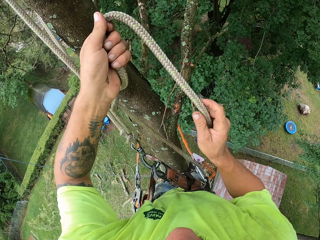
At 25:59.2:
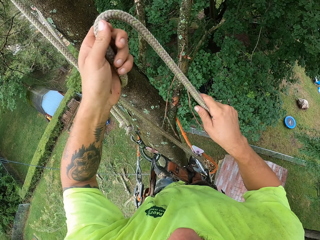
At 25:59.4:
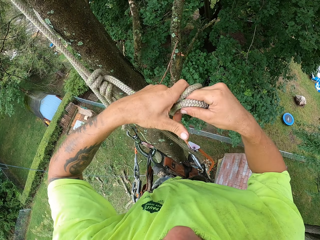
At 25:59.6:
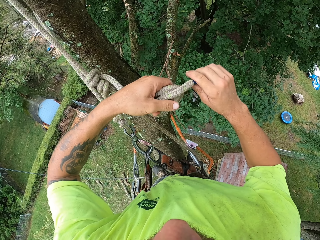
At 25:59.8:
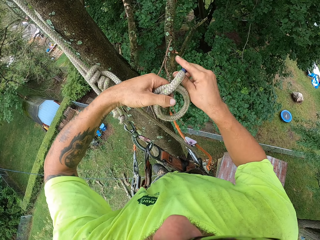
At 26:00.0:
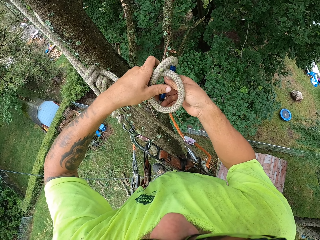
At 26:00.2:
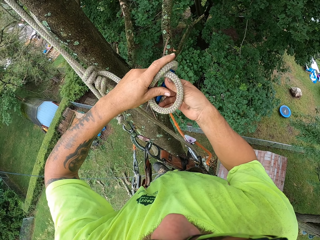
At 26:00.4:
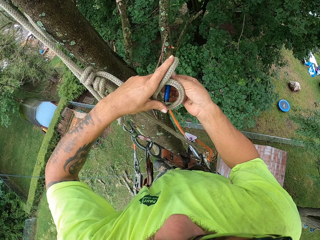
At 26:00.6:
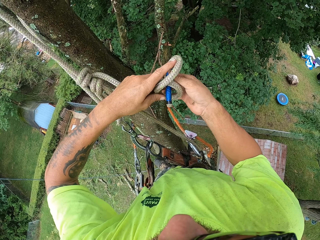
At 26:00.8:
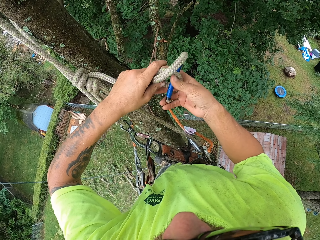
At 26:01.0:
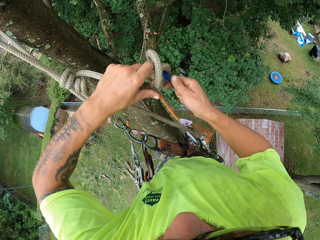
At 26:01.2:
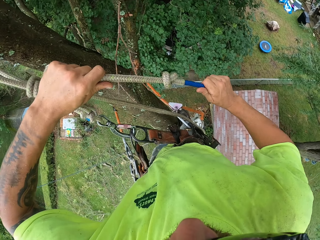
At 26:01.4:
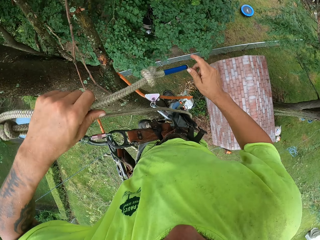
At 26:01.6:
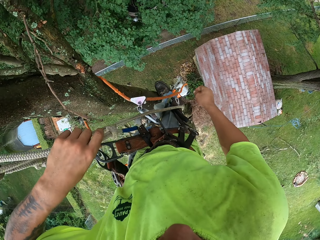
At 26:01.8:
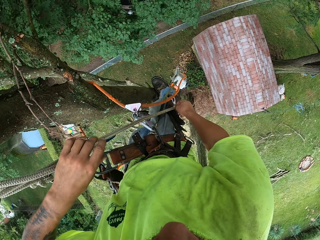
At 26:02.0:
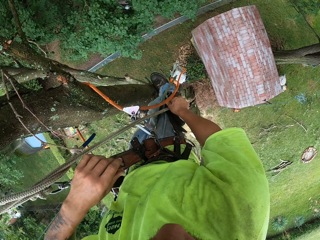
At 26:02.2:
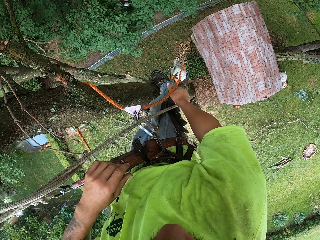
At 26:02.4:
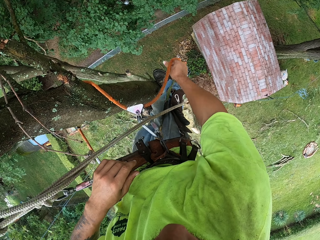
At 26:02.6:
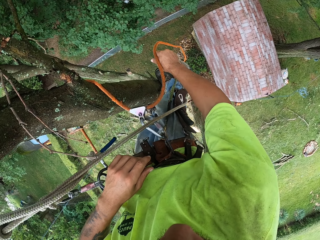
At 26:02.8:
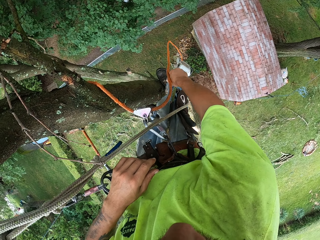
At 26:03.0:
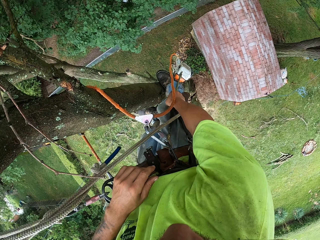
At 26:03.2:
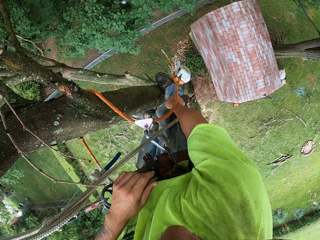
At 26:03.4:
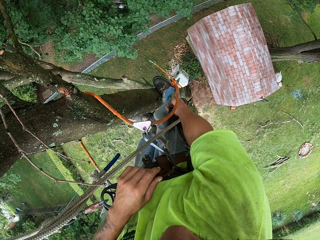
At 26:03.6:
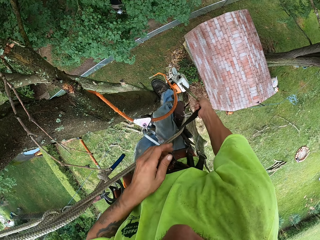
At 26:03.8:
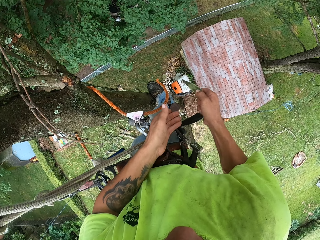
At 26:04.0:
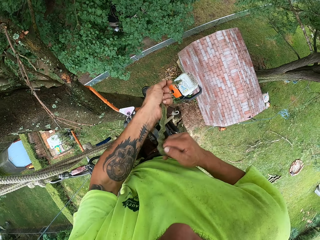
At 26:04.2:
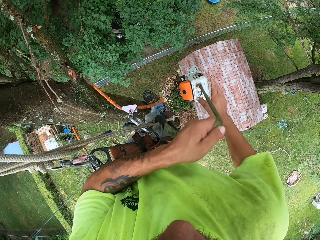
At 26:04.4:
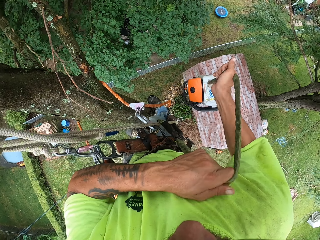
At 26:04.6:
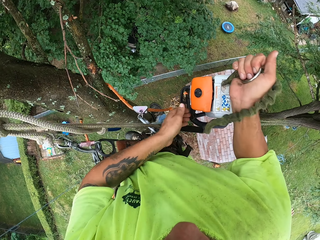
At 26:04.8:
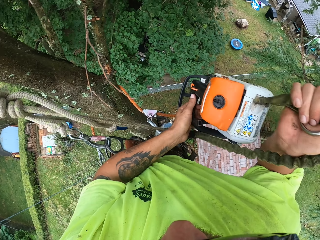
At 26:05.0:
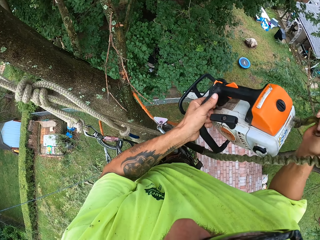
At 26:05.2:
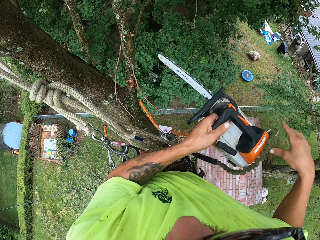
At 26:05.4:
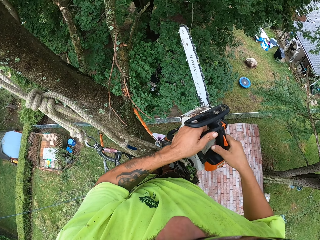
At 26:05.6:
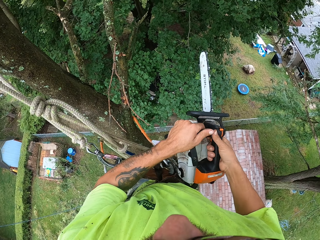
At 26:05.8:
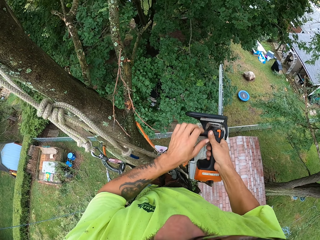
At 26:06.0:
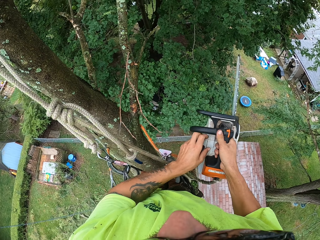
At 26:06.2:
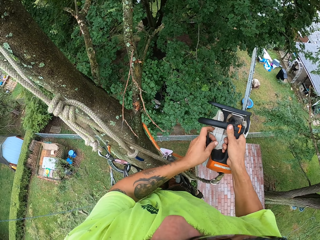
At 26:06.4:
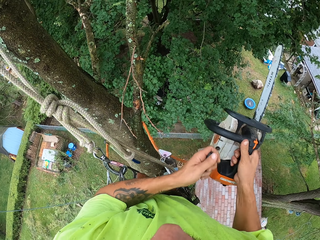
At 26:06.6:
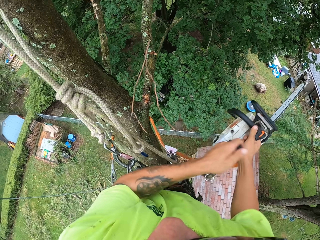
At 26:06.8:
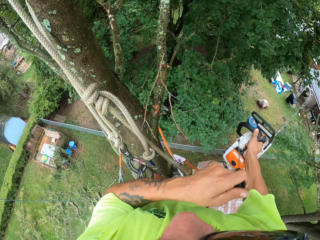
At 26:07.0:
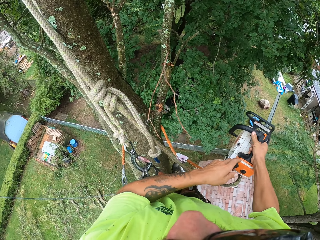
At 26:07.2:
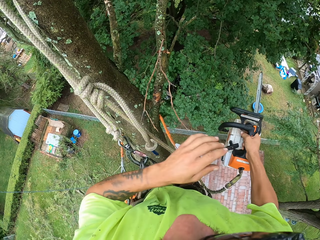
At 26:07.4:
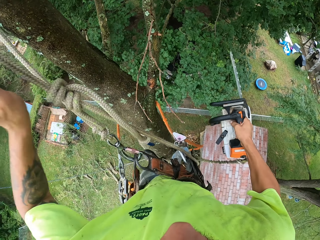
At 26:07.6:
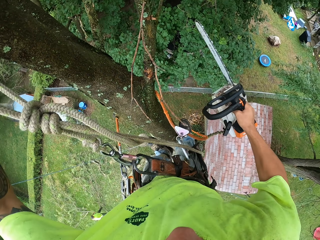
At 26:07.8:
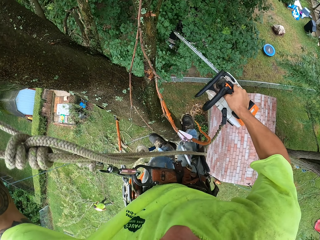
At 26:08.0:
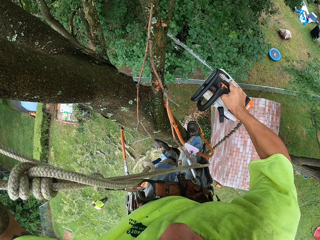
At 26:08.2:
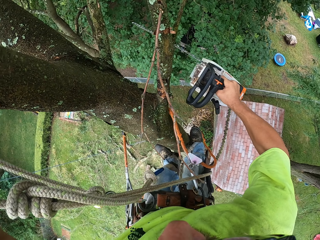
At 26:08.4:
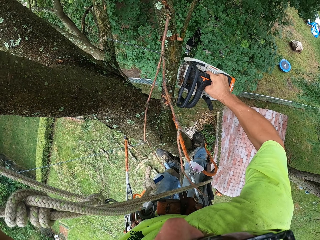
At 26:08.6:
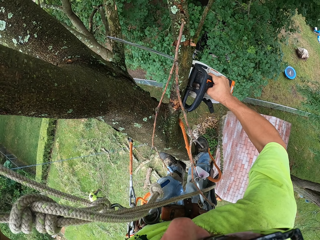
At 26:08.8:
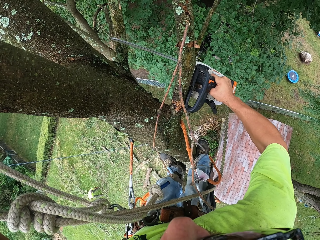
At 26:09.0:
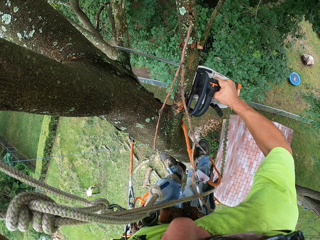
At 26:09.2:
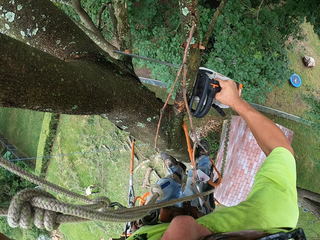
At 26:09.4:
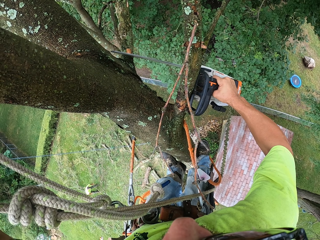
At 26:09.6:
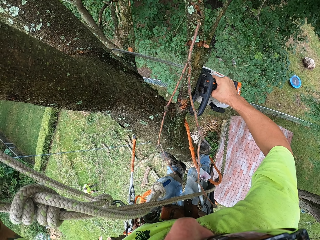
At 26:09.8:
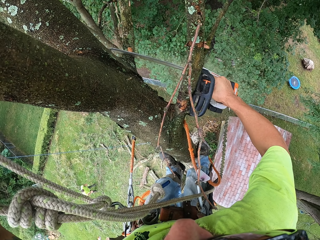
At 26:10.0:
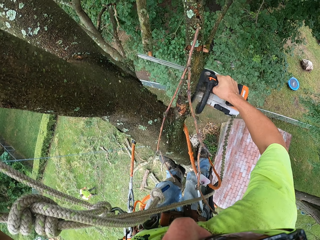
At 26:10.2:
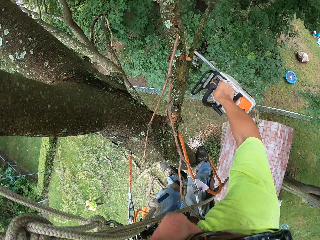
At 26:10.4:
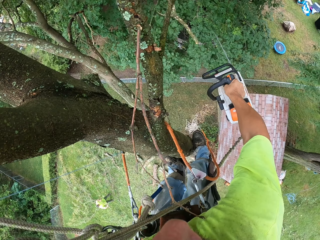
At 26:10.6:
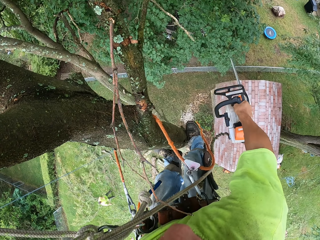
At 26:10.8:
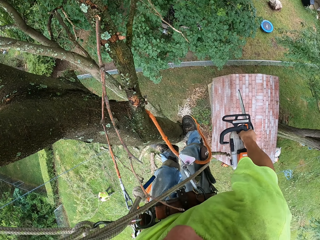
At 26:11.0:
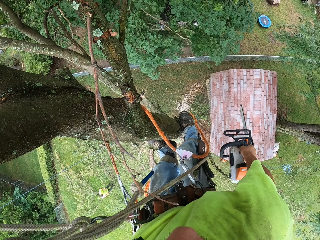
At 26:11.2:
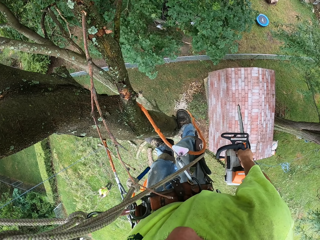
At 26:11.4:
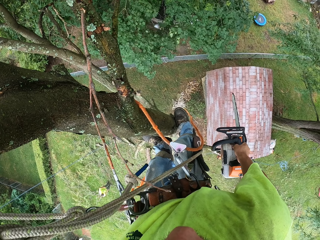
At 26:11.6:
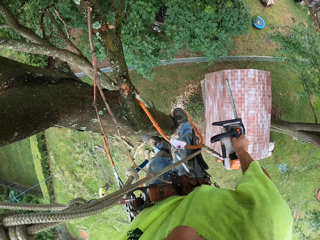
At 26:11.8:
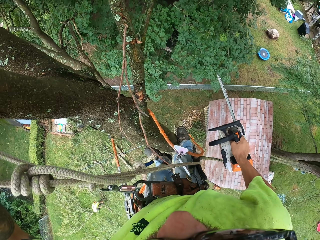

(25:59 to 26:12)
The camera wearer ties a knot on the rope with both hands. He moves the rope with his right hand. He pulls the rope with a chainsaw on it with both hands. He holds the chainsaw with his left hand. He holds the chainsaw with both hands. He turns on the chainsaw in his right hand with his left hand. He places his left hand on the tree. A man takes some tree branches from the ground with both hands. The camera wearer cuts a branch of the tree with the chainsaw in his right hand.

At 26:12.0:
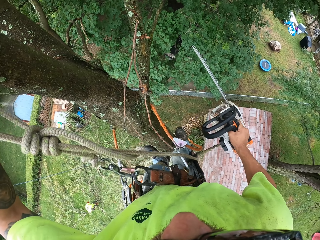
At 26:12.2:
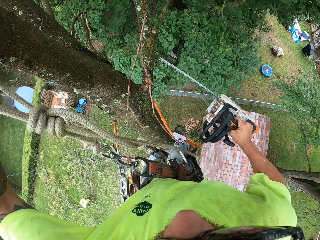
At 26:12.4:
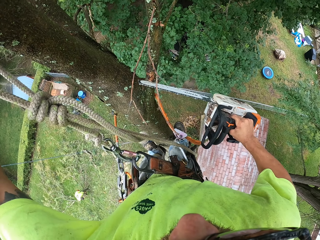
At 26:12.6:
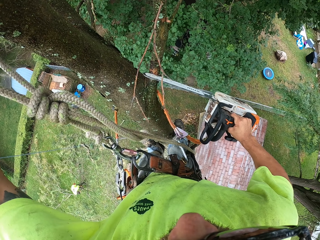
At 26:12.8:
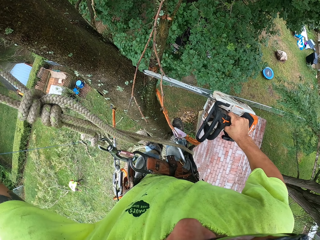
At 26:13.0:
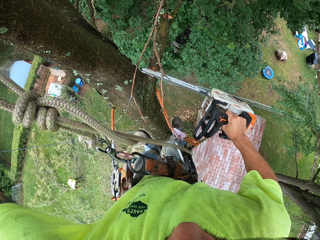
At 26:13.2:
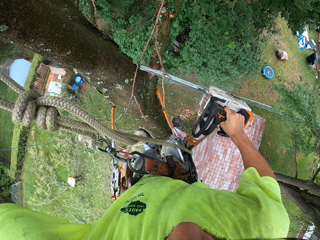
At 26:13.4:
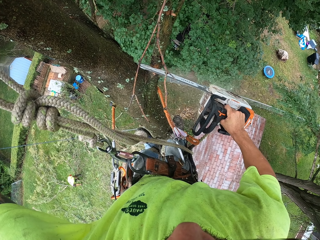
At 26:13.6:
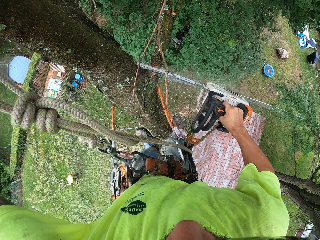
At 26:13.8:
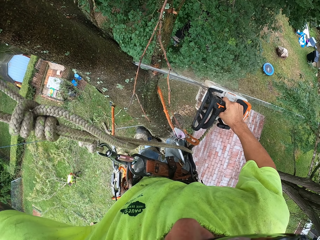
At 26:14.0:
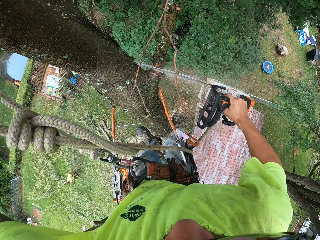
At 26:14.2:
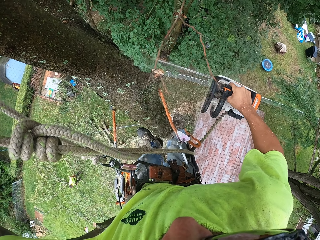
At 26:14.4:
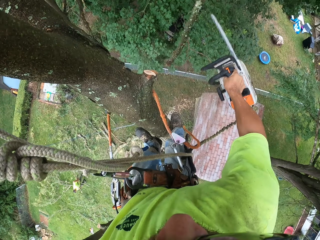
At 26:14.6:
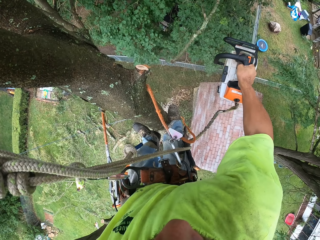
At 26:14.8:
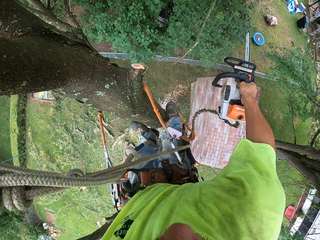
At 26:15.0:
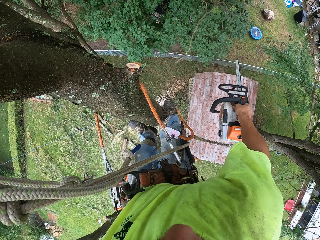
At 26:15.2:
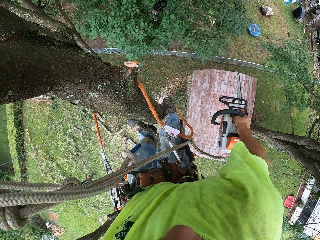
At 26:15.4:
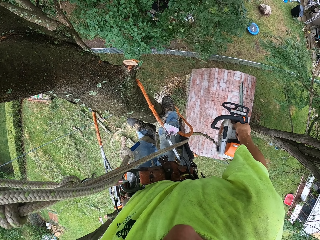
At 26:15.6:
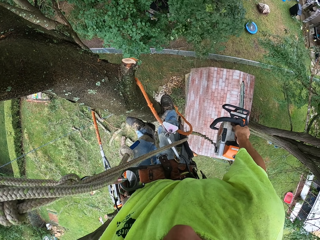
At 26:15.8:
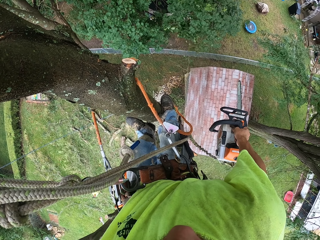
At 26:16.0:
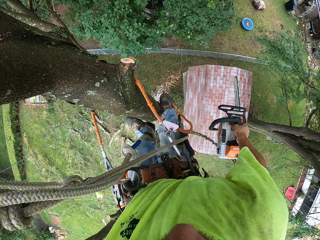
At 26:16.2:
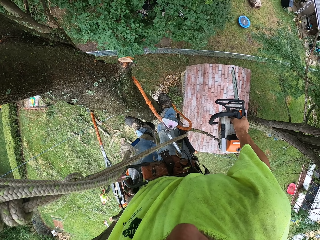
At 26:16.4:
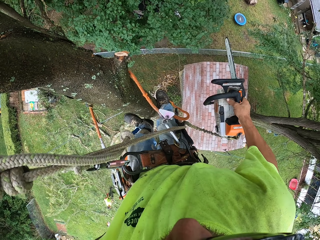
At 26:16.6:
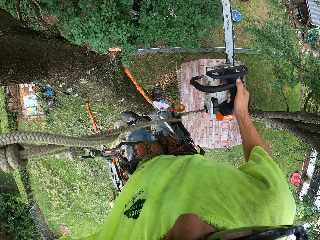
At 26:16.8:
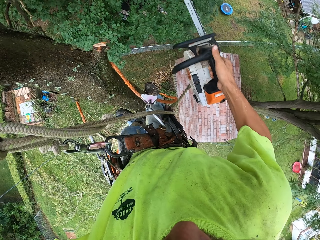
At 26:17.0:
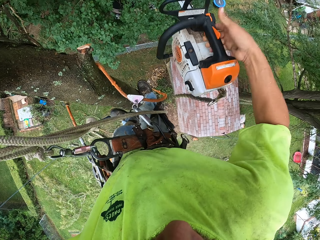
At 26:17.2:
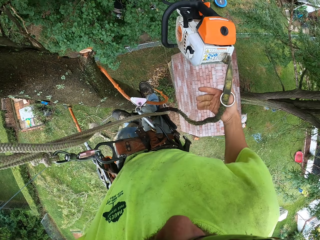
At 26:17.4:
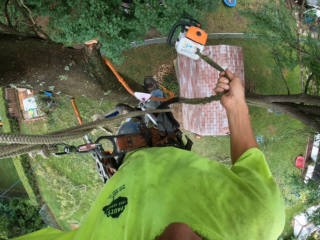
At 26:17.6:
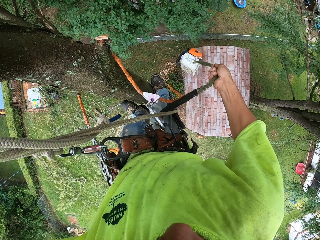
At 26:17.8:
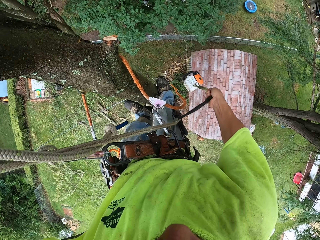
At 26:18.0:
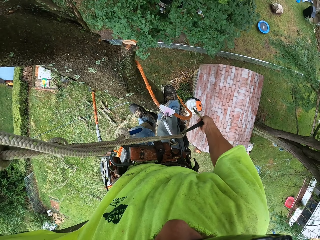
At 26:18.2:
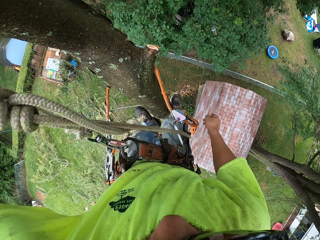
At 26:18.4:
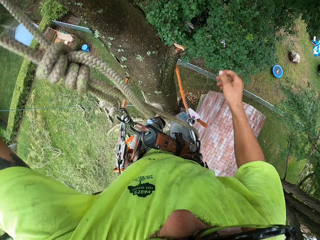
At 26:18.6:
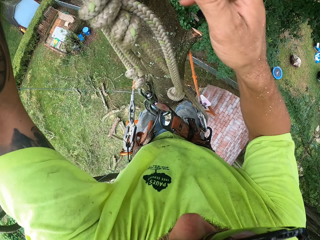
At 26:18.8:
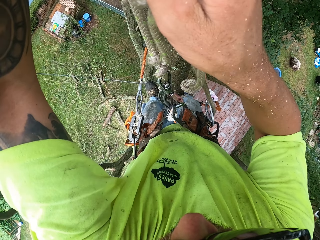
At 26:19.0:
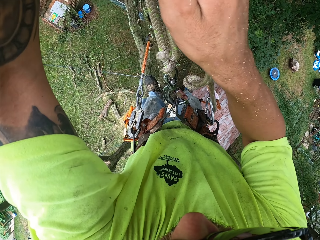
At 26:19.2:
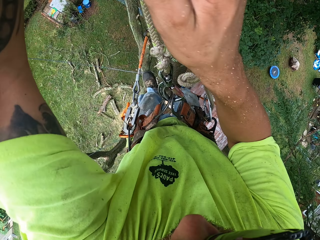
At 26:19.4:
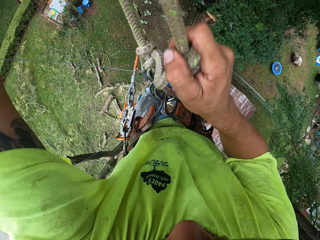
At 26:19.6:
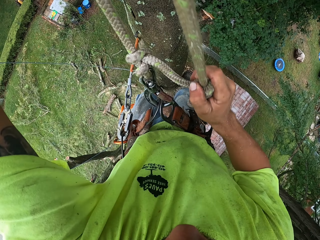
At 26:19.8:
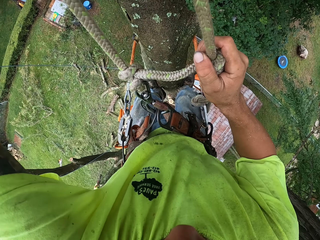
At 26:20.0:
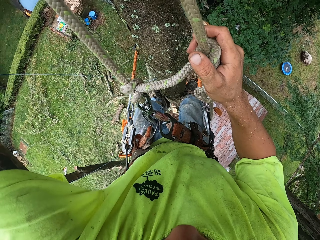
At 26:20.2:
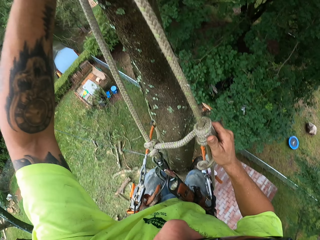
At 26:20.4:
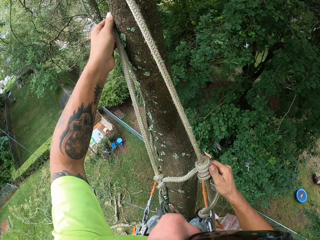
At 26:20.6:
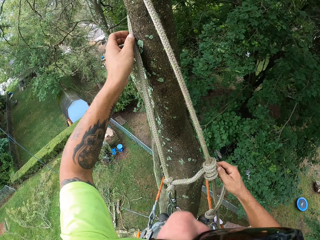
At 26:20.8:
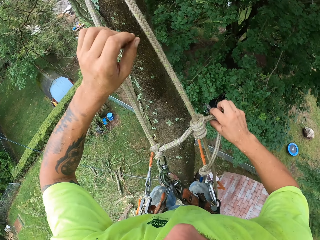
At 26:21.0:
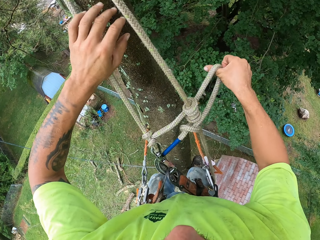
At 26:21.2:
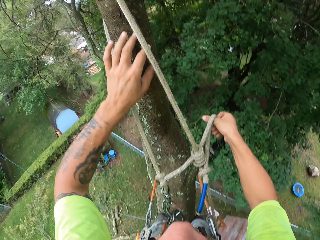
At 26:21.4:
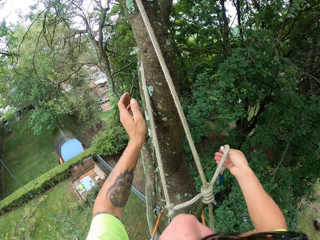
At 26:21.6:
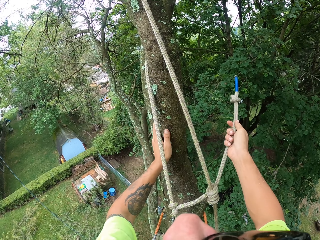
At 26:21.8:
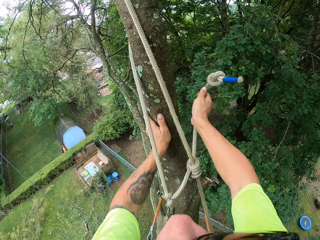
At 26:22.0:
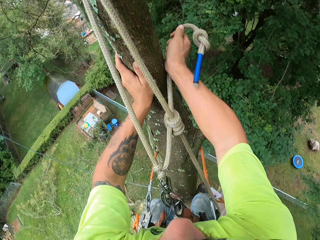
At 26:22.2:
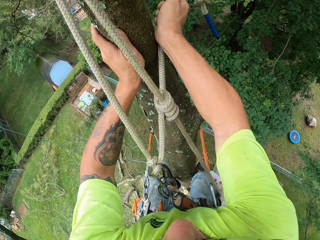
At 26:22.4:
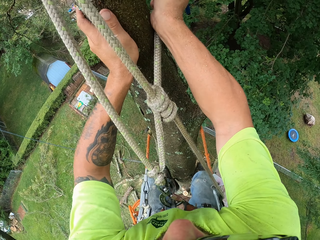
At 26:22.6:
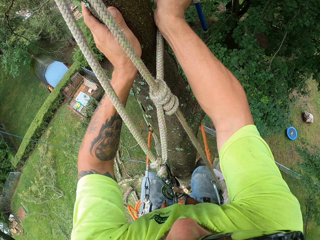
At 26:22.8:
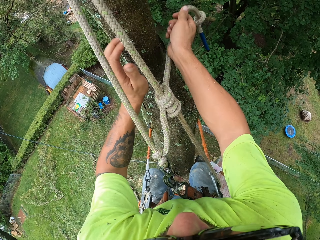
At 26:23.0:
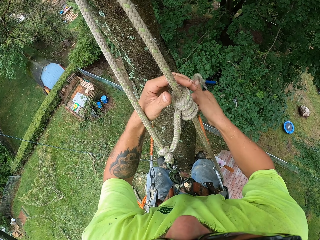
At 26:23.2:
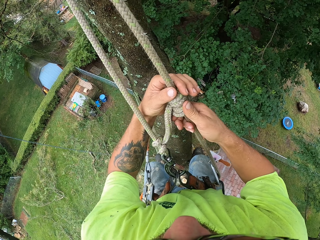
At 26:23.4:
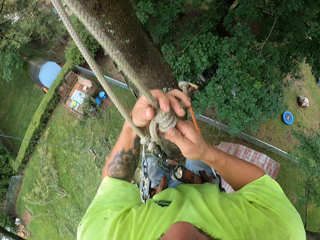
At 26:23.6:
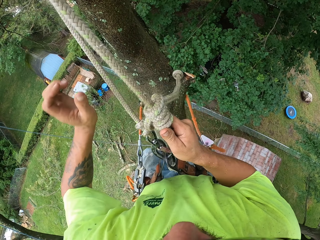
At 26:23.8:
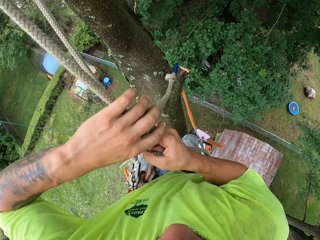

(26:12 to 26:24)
The camera wearer cuts a branch of the tree with the chainsaw in his right hand. He drops the chainsaw in his right hand. He holds the rope with the chainsaw with his right hand. He removes his right hand from the rope with the chainsaw. He pulls the knot on the rope with his right hand. He holds the rope with his right hand. He places his left hand on the tree. He holds the tree. He places his right hand on the tree. He adjusts the rope with both hands.
